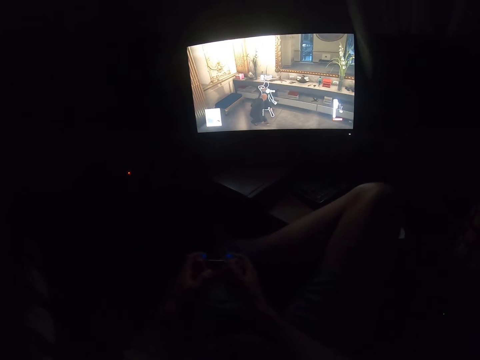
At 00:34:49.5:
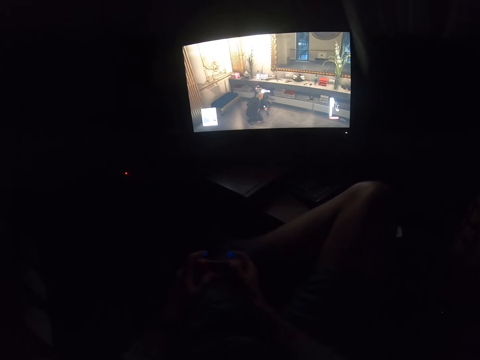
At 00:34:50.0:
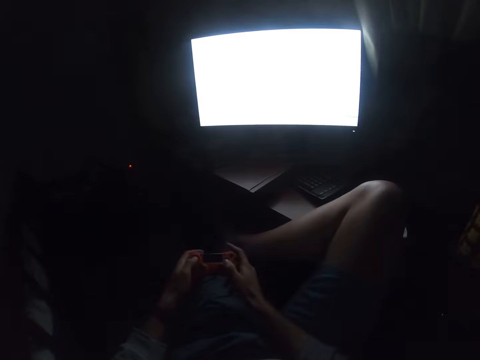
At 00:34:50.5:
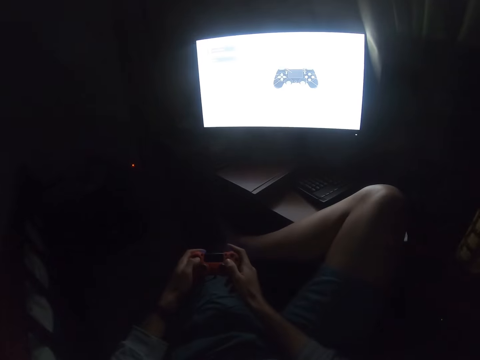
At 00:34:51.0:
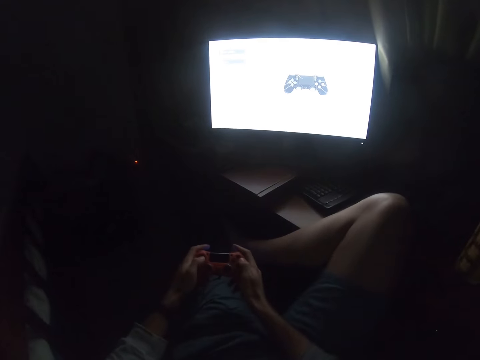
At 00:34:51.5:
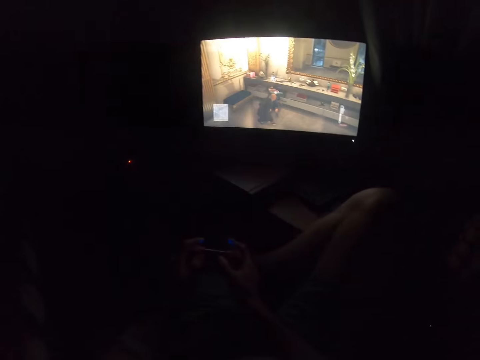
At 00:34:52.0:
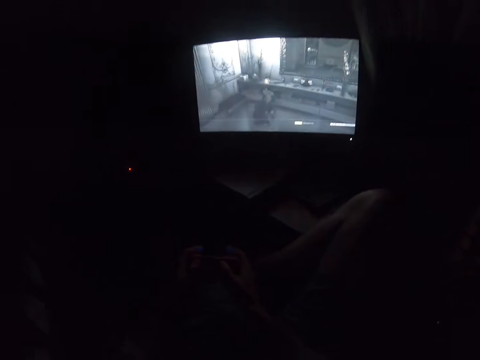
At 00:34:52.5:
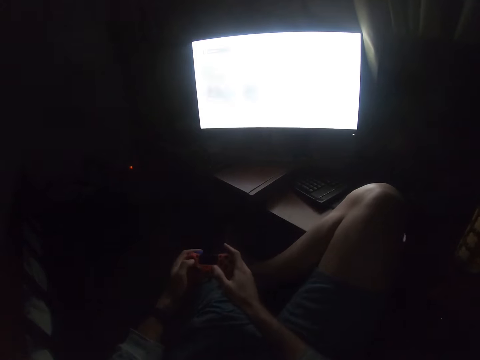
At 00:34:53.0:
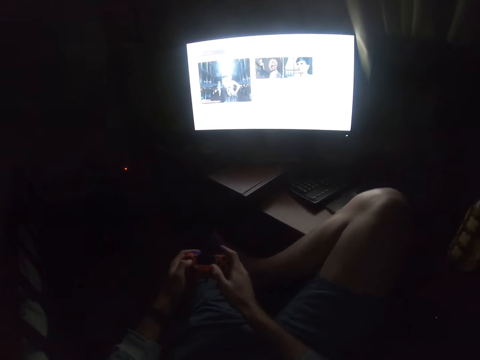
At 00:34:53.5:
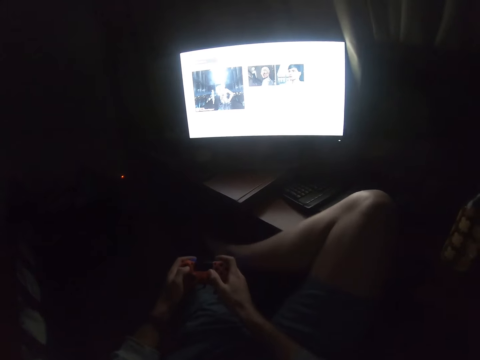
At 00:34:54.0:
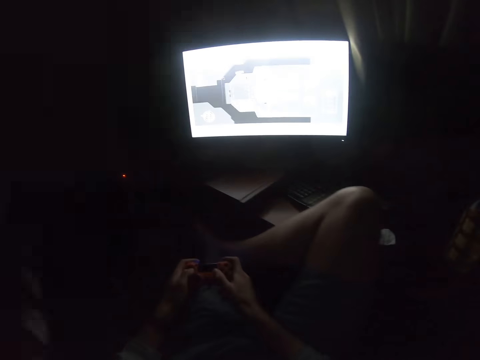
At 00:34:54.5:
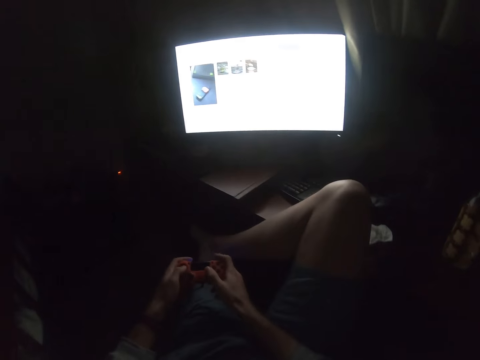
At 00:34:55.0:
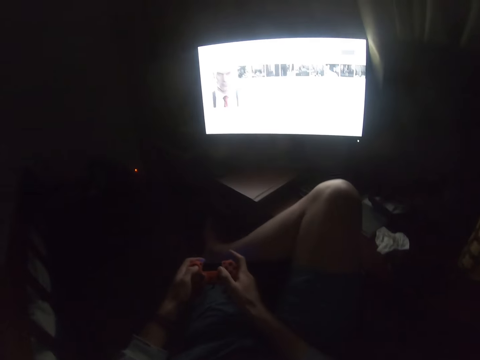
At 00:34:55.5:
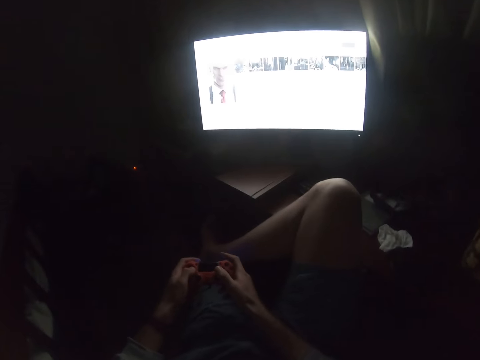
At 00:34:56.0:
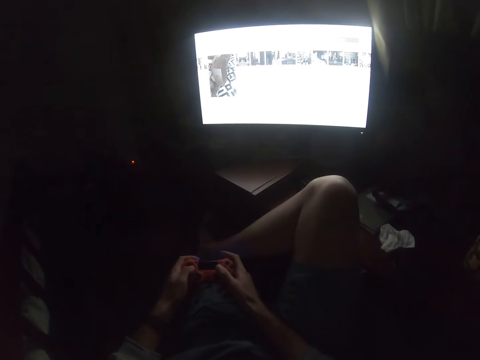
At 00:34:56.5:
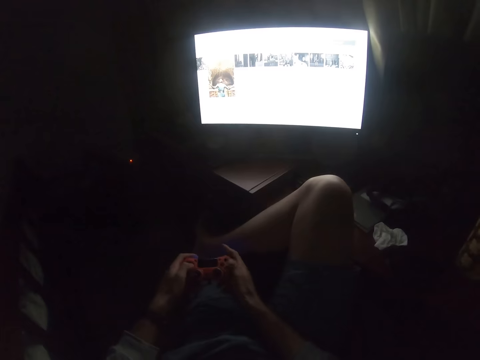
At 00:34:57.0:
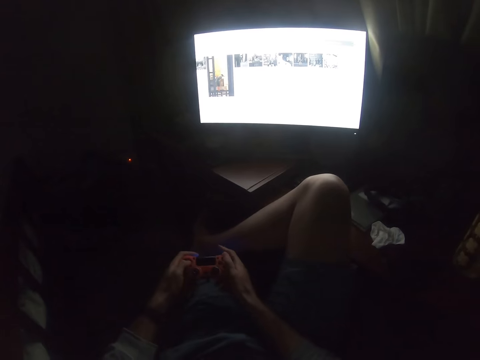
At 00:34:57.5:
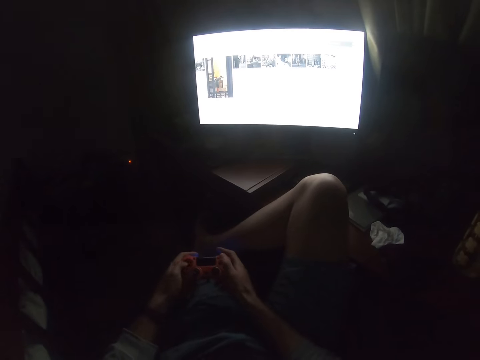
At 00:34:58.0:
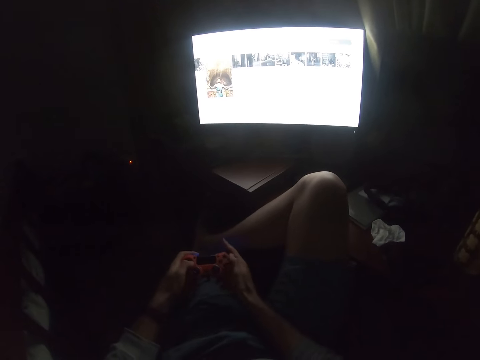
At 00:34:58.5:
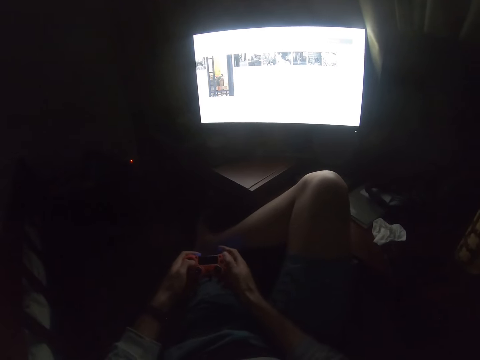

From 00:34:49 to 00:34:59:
The camera wearer operates the video games.

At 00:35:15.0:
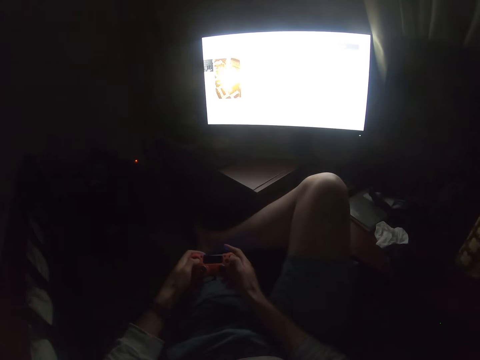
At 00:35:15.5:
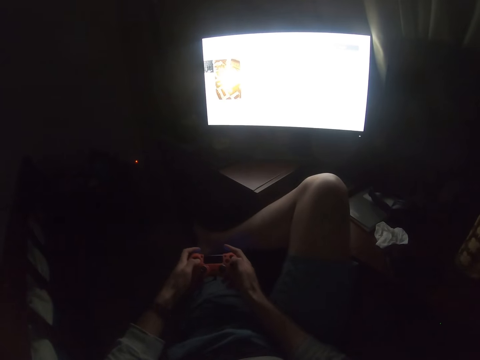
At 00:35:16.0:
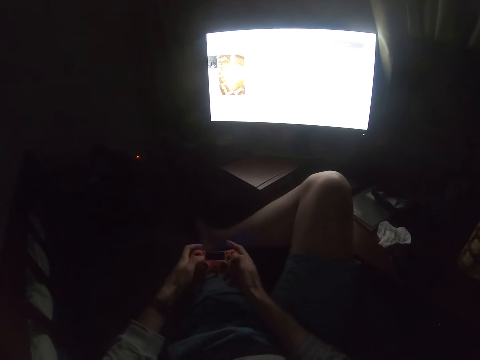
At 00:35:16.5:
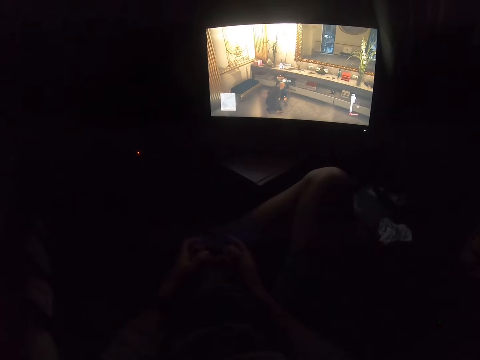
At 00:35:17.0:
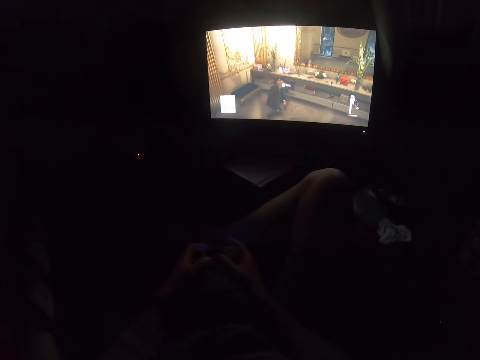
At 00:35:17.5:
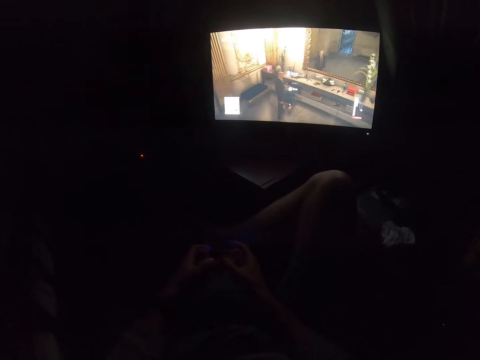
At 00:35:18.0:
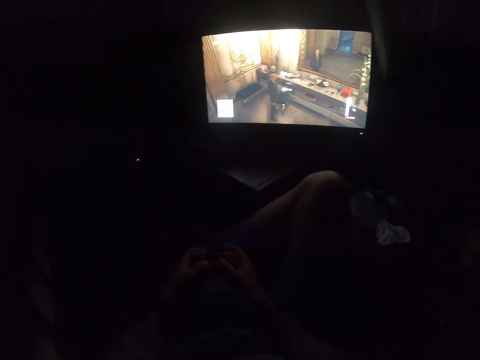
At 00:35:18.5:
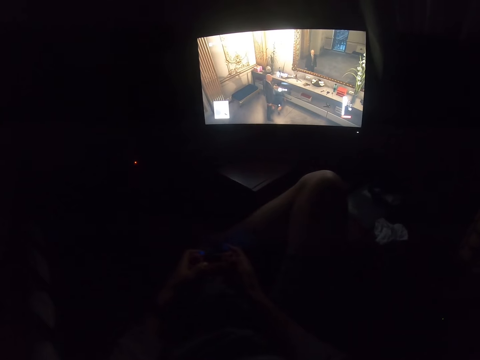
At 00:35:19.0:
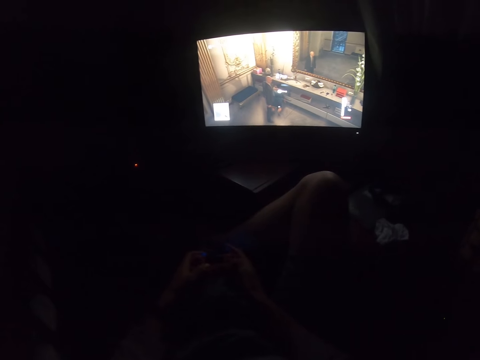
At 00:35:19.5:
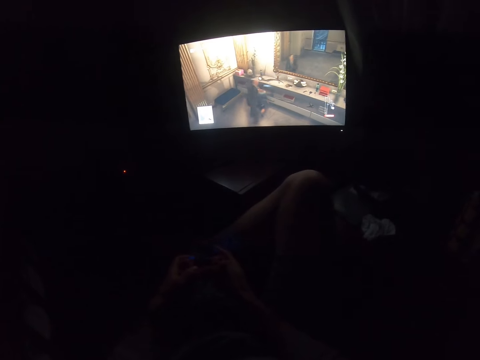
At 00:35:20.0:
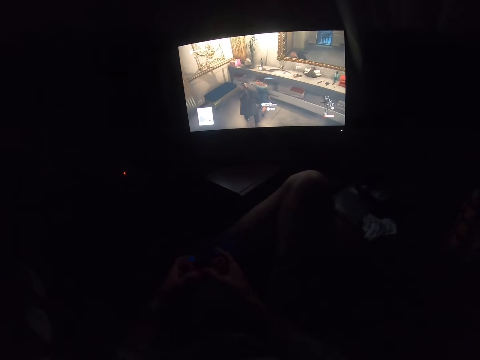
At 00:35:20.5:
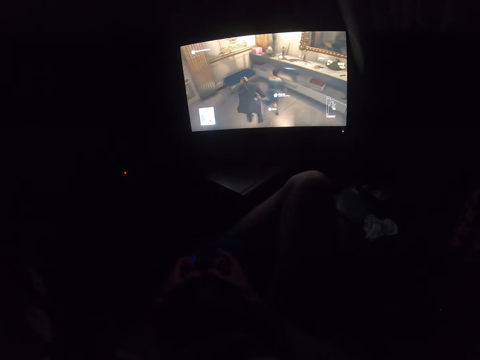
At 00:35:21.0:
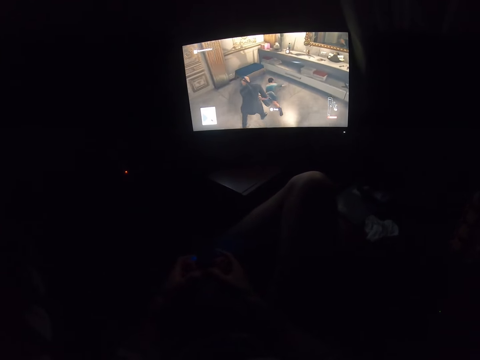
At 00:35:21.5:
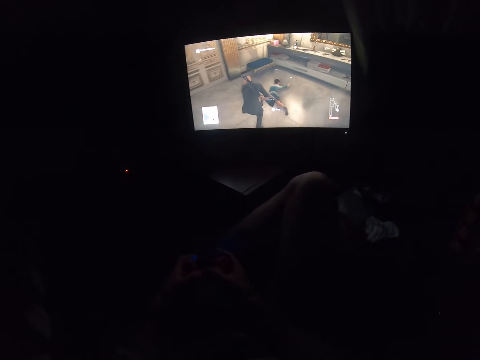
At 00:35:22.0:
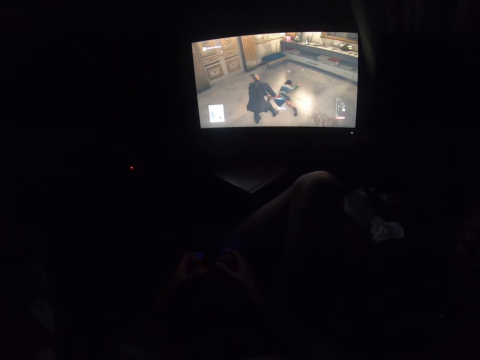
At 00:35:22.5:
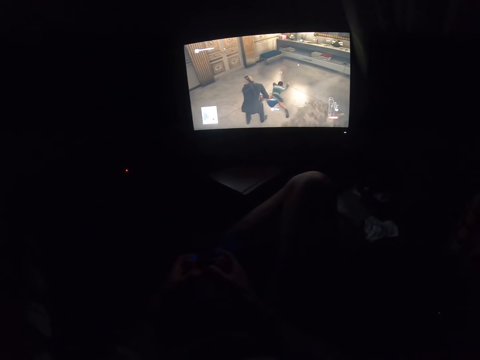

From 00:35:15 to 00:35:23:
The camera wearer plays the video game.

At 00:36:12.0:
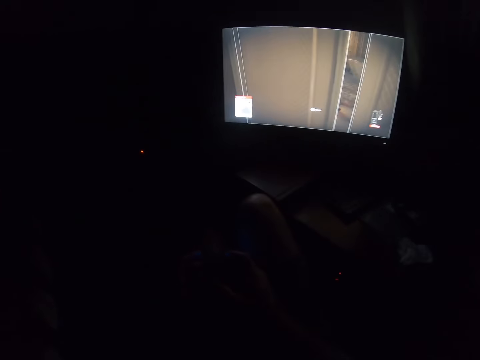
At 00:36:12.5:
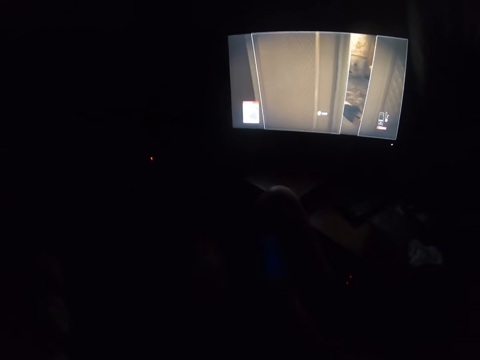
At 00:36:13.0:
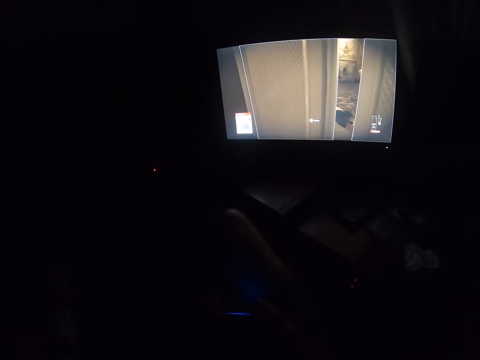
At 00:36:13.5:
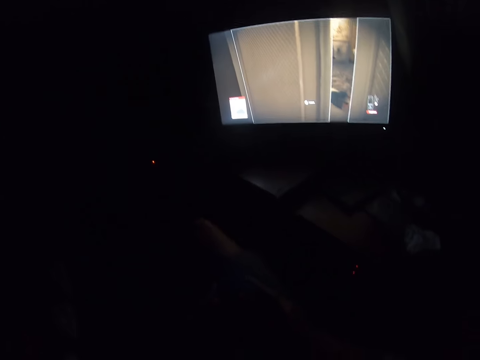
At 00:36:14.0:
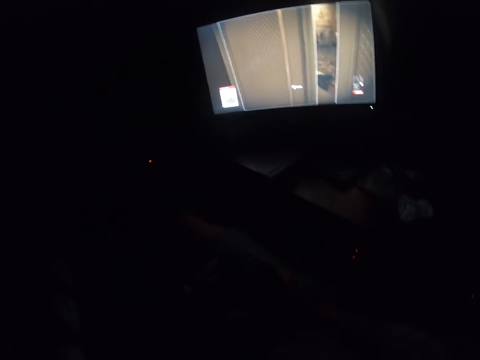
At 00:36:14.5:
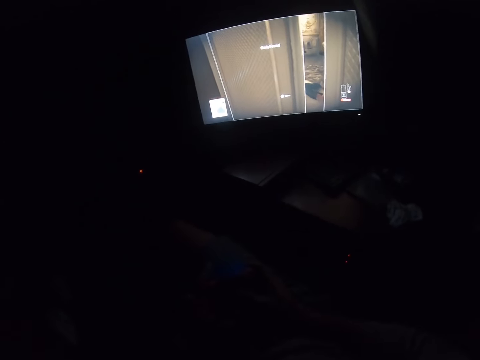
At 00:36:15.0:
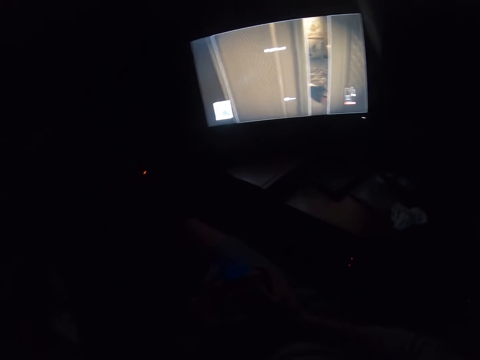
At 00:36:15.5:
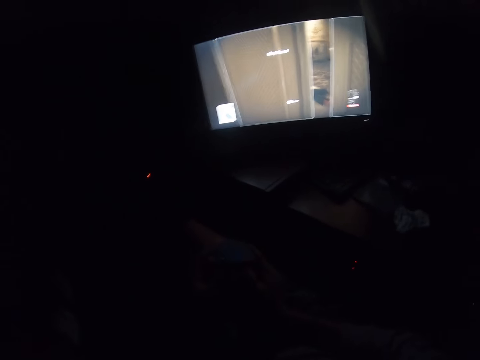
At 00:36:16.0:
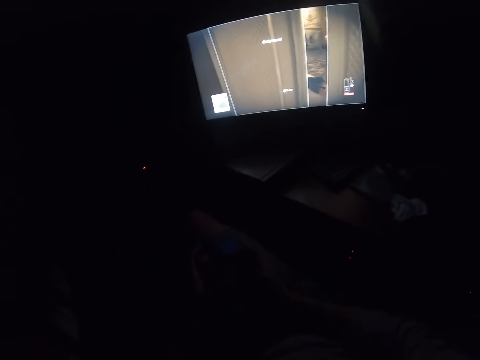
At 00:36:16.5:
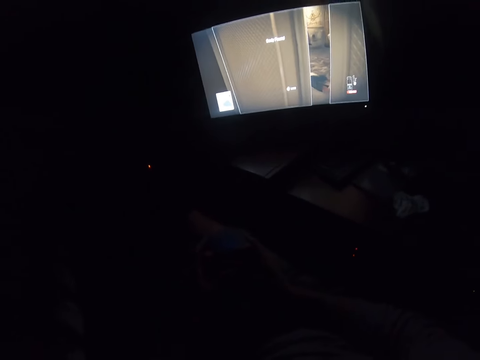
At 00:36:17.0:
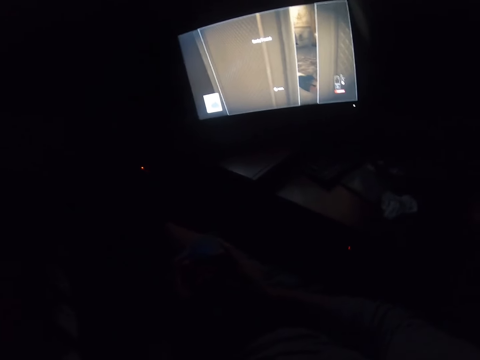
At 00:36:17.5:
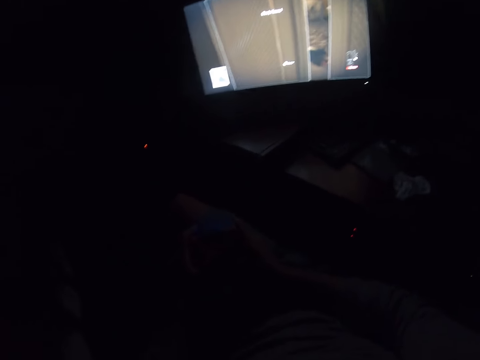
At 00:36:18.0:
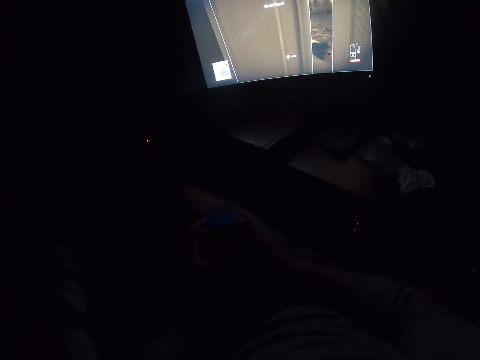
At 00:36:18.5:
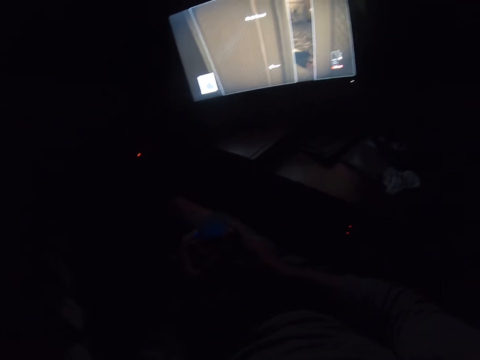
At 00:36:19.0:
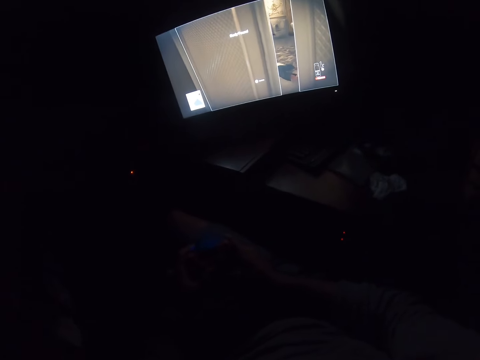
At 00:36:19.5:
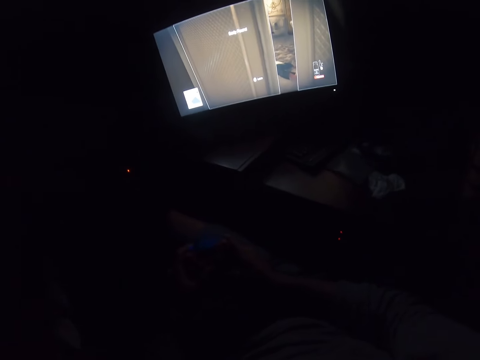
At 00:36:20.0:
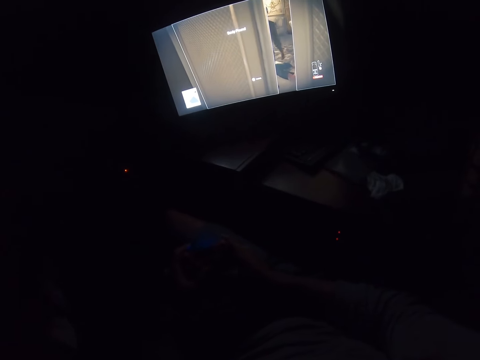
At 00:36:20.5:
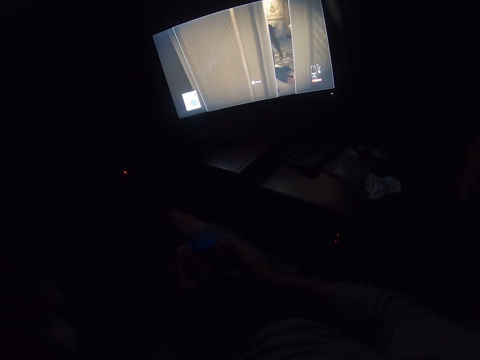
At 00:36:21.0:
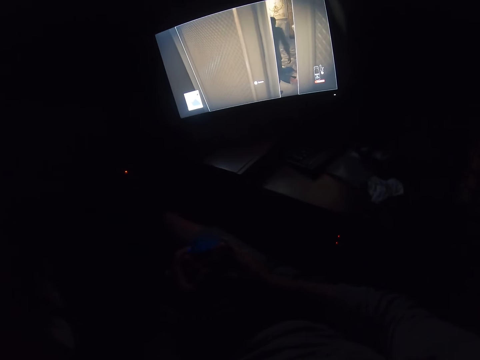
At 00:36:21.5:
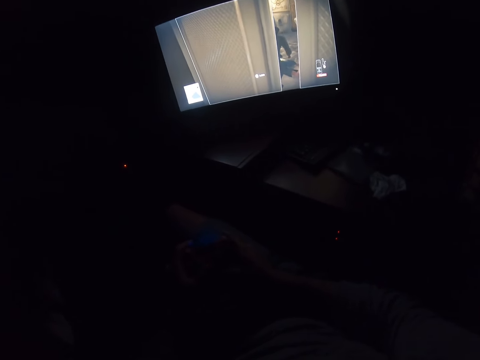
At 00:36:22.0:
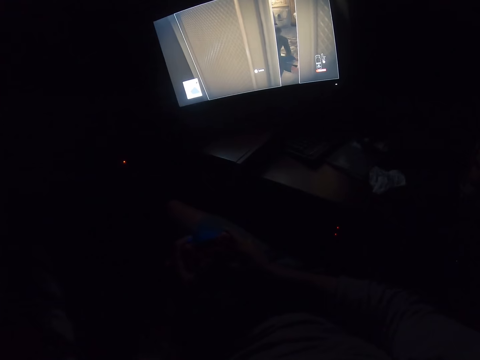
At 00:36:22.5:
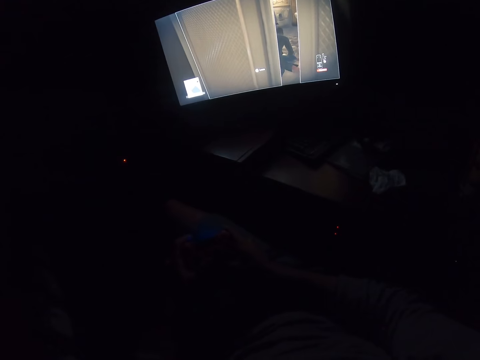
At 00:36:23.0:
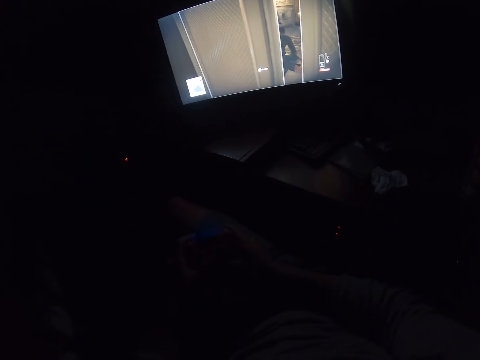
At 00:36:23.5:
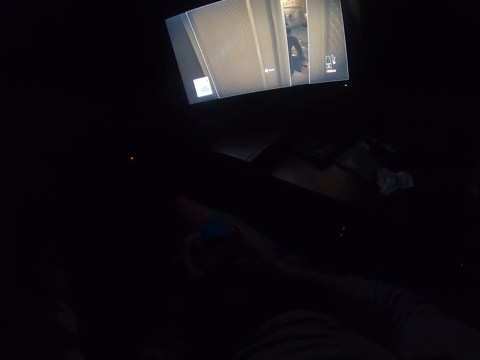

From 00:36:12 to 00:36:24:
The camera wearer puts his leg down.
